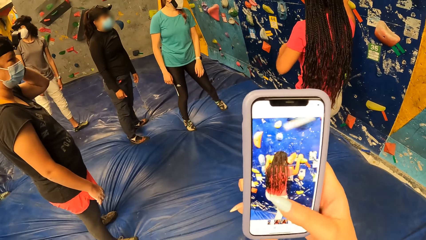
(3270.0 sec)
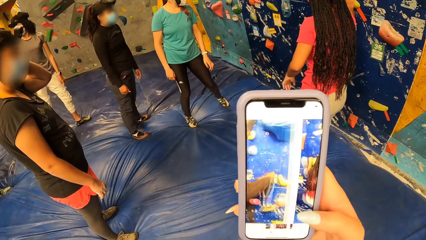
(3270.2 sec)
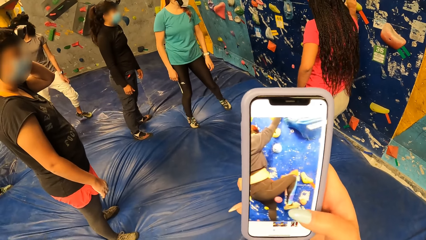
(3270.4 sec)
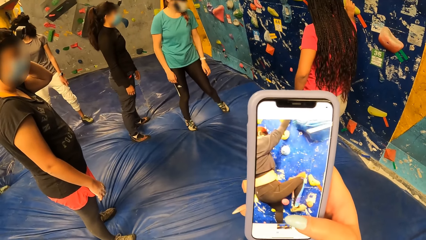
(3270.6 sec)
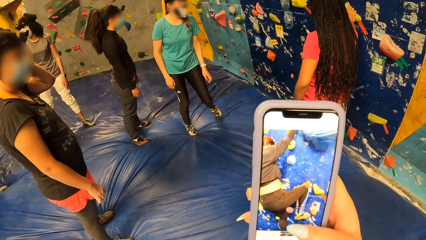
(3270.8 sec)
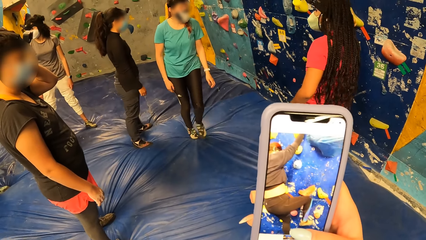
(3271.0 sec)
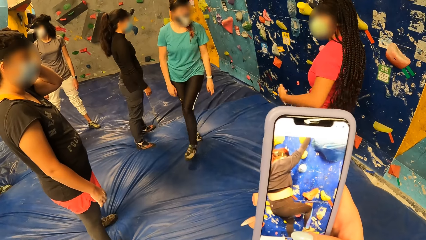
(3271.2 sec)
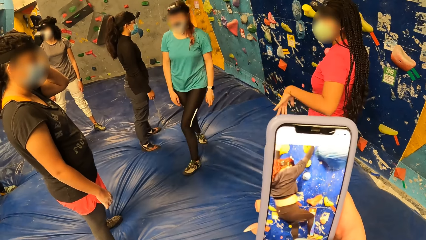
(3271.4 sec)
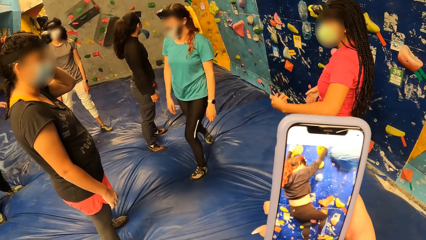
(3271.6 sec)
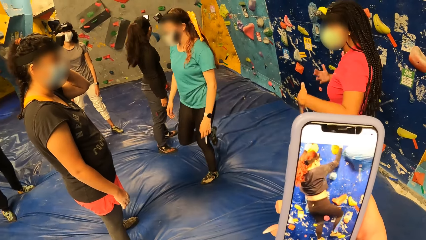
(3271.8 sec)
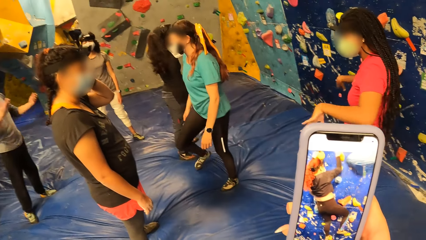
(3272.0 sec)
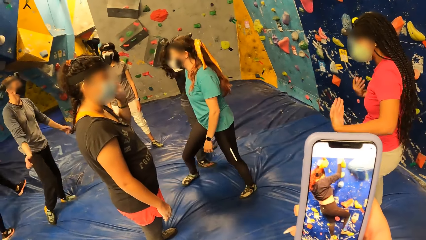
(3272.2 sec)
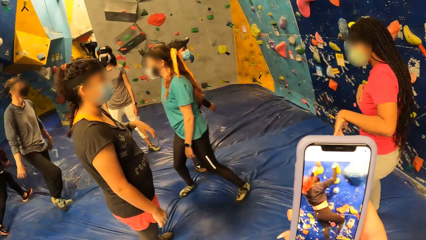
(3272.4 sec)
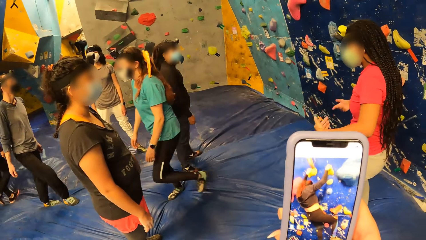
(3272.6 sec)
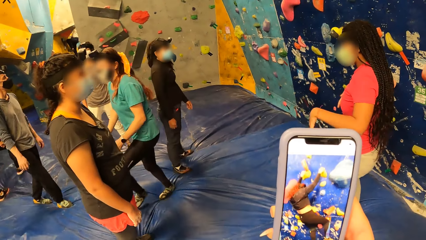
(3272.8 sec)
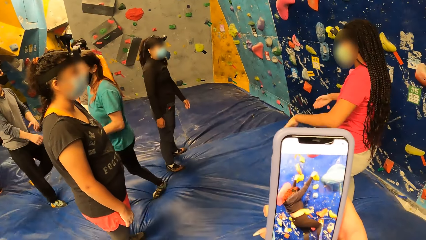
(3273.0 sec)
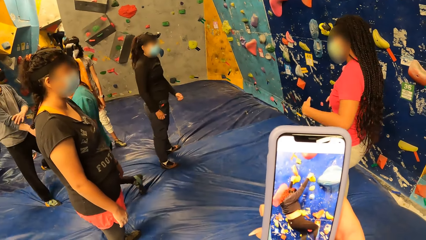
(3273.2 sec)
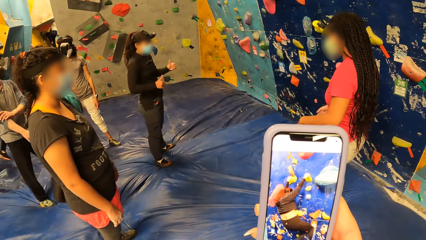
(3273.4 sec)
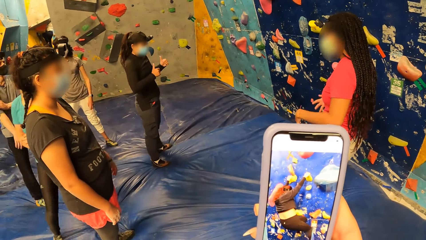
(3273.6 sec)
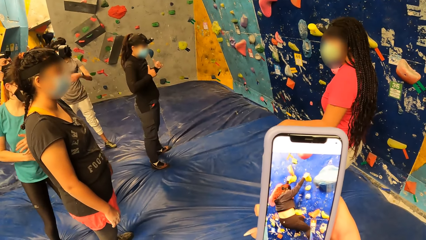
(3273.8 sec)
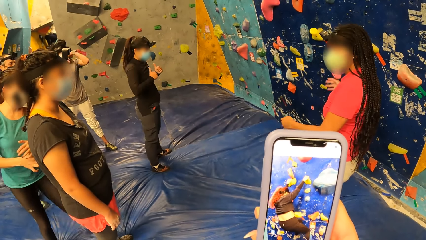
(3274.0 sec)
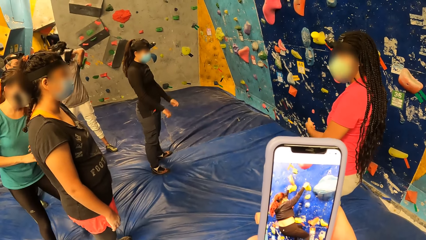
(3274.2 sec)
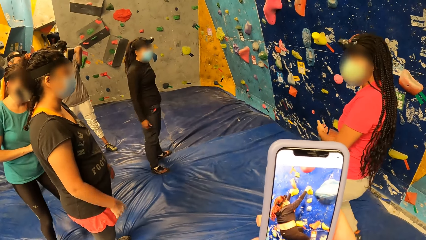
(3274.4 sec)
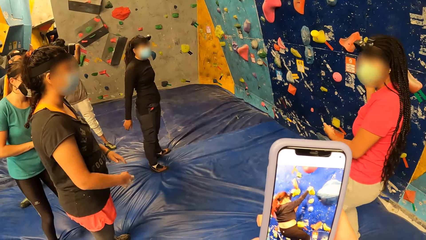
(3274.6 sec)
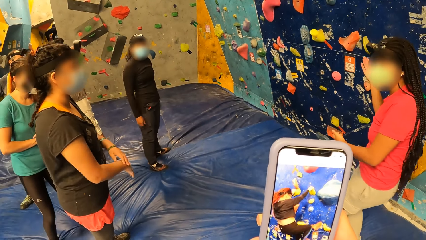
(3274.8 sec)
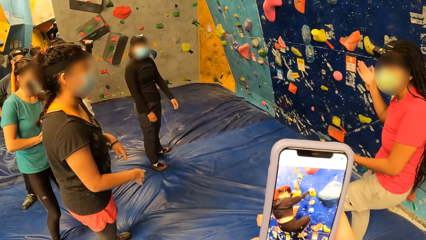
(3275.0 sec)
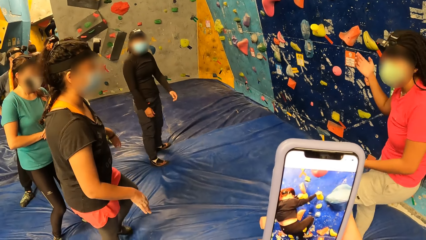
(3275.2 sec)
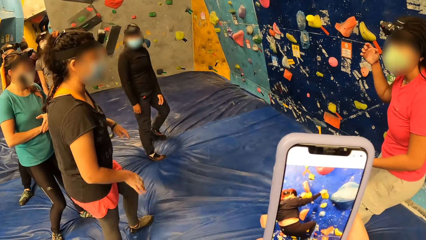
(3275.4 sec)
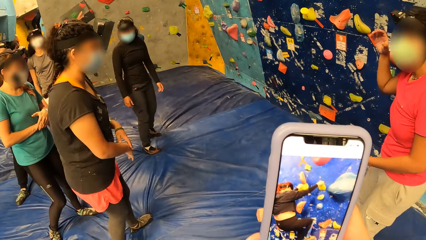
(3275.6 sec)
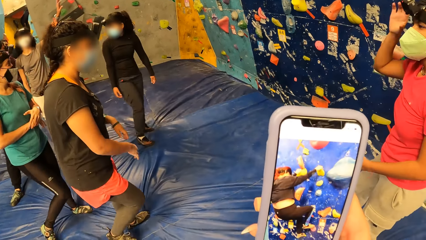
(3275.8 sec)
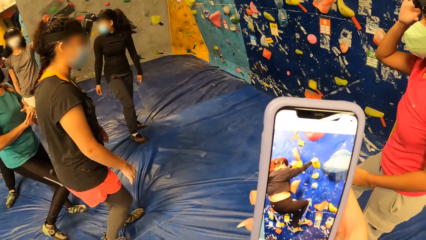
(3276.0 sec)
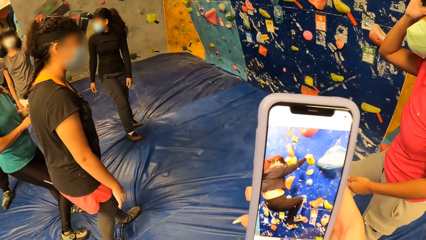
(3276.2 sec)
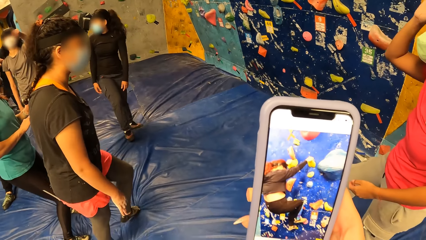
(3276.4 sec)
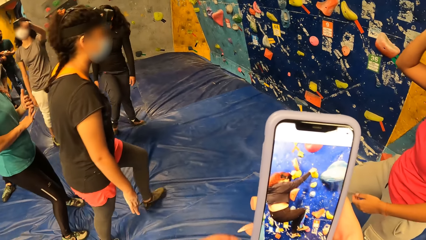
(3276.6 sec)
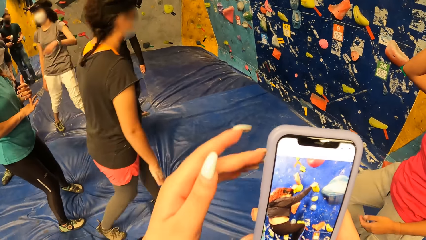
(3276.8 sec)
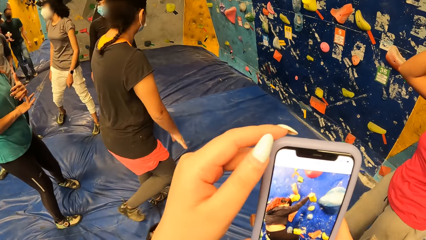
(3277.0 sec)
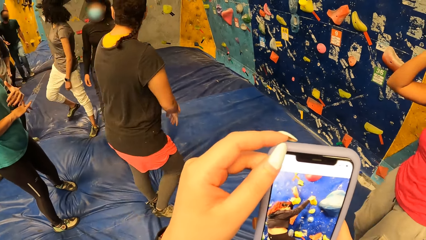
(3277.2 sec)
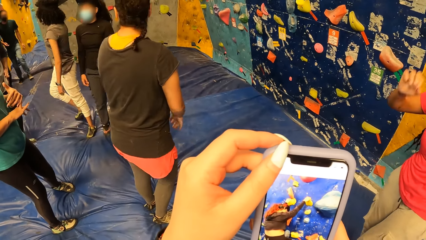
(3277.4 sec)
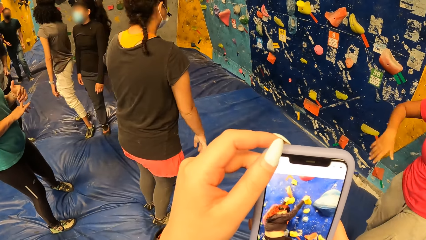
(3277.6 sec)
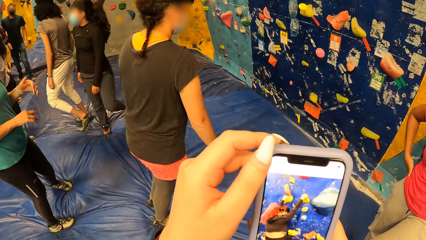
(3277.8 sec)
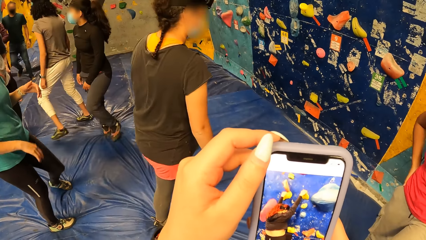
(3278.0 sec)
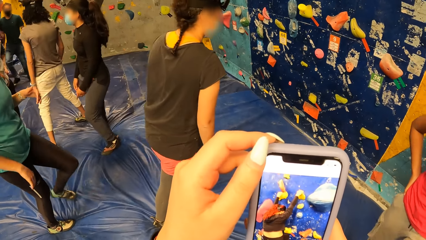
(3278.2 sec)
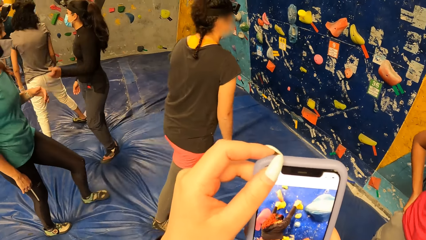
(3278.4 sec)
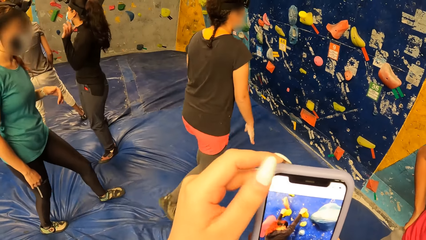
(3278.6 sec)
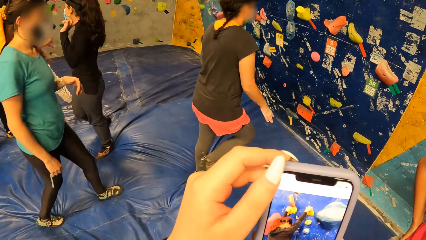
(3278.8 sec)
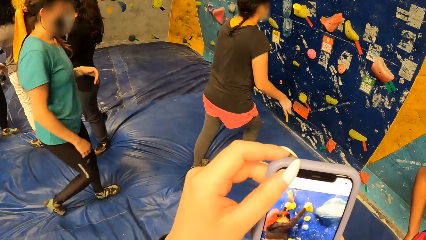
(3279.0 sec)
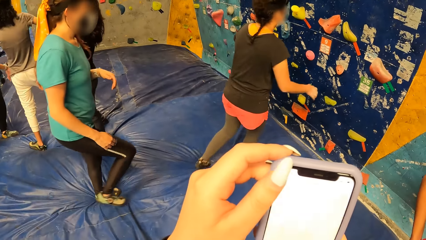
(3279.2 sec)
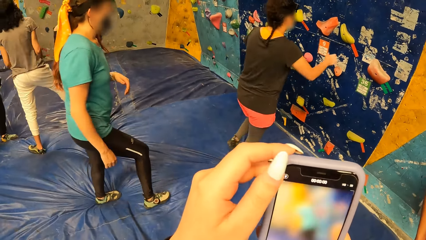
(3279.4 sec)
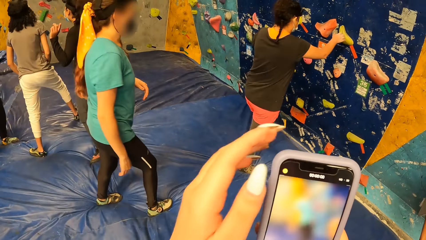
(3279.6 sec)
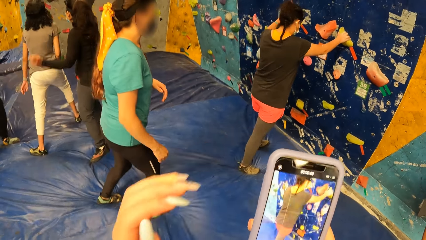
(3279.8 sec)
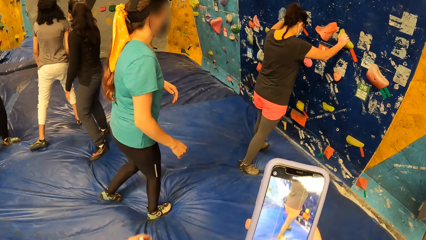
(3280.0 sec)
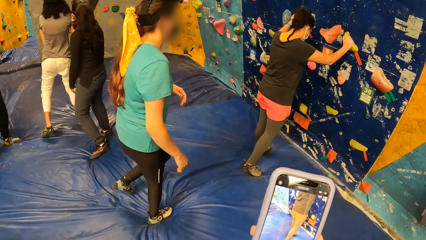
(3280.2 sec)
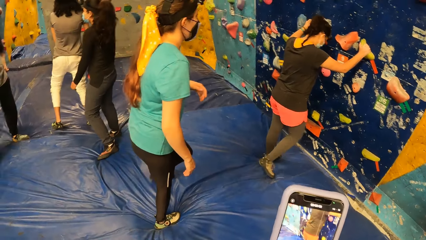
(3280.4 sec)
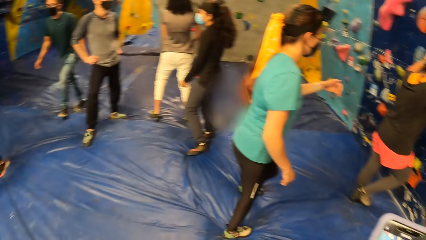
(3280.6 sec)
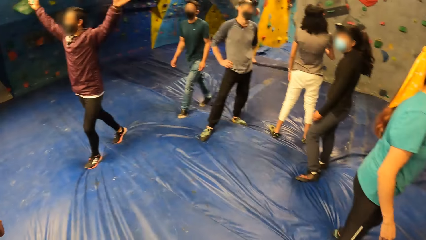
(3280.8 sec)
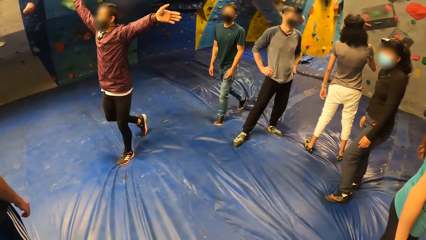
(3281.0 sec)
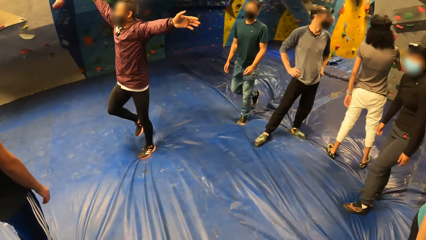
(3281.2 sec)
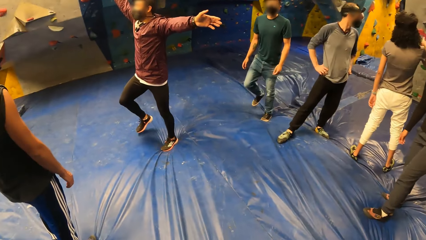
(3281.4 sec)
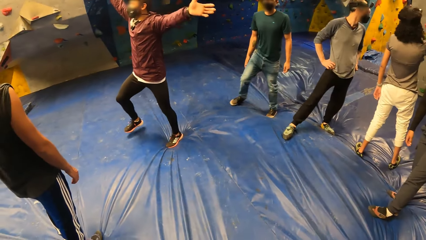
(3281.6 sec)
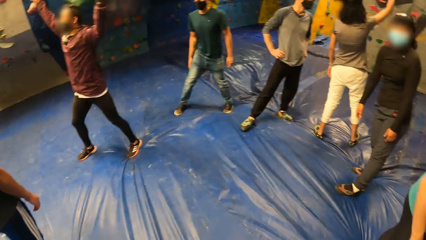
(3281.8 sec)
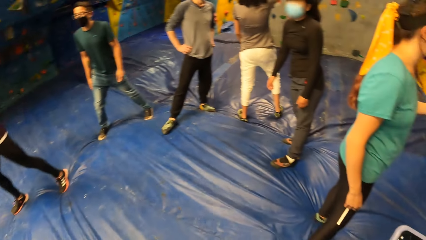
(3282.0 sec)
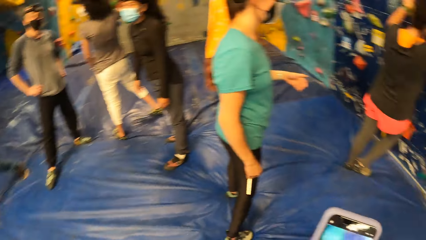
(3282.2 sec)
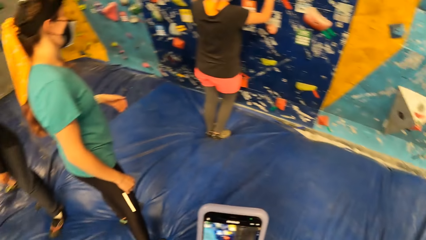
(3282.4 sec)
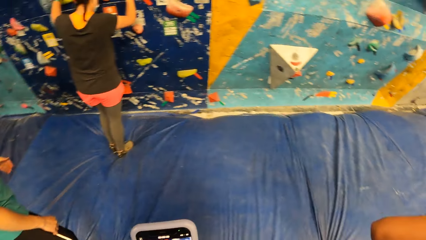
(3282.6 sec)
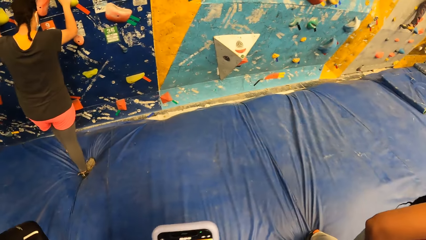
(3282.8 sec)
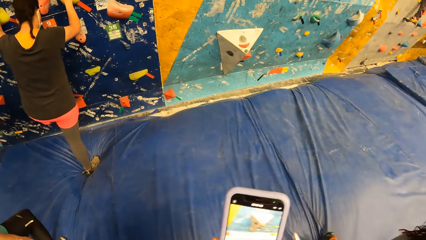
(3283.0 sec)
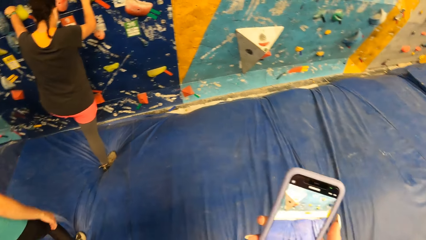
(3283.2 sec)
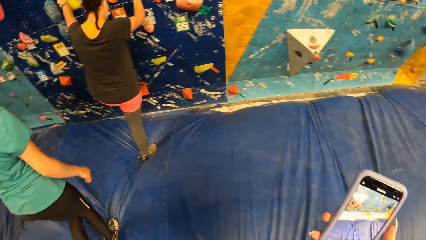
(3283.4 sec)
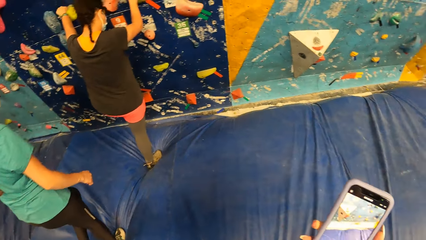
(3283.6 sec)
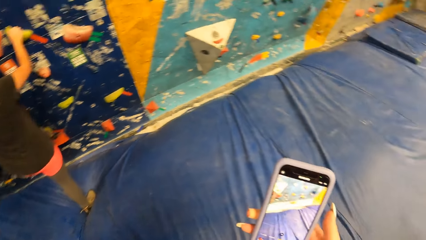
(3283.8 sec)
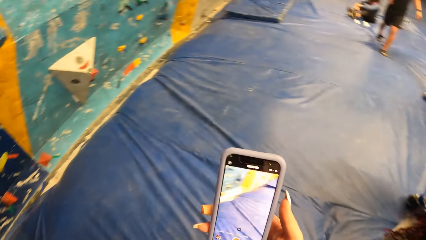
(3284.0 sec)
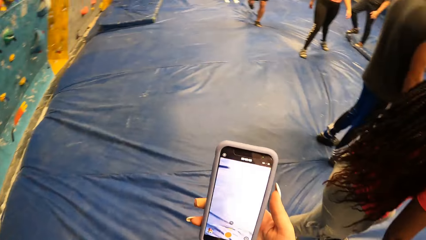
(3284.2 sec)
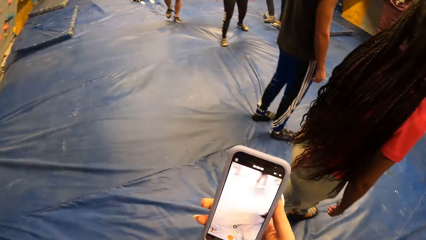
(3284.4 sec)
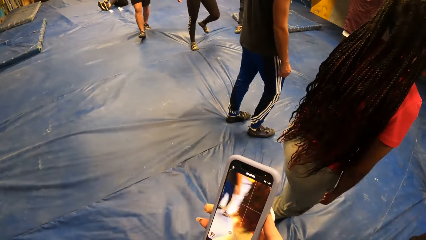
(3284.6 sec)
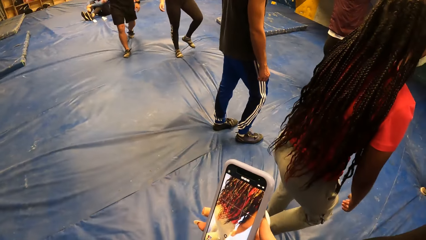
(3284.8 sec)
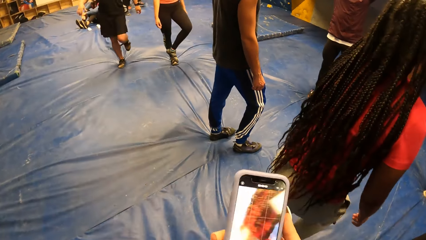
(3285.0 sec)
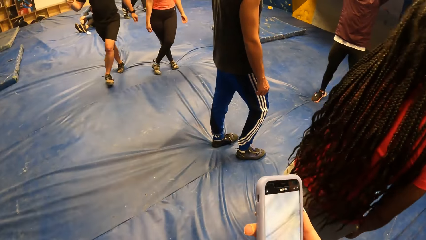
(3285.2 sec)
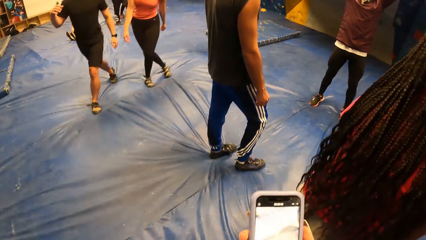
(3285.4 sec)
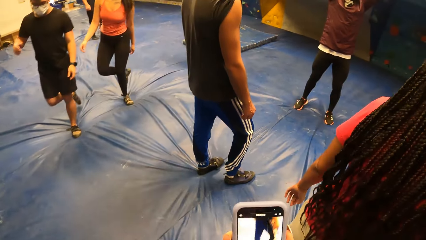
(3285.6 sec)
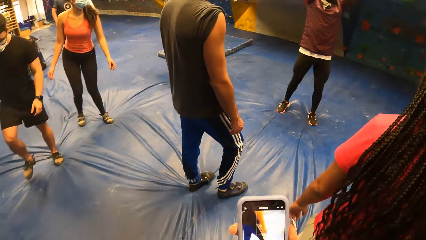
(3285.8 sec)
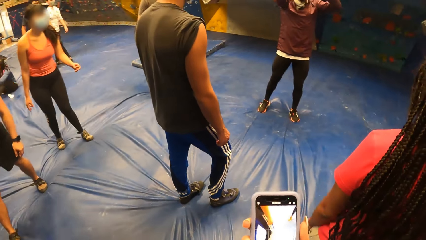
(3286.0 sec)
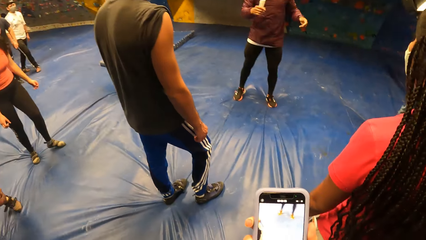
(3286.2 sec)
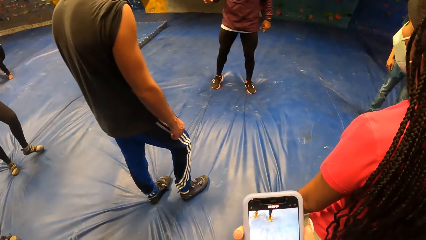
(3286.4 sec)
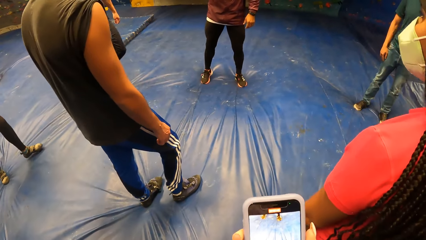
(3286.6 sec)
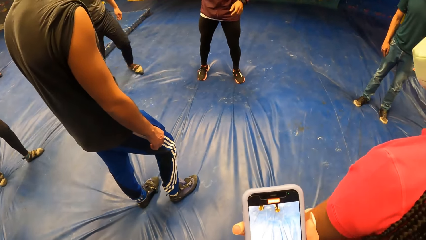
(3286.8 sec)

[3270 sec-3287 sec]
The woman holds the hand hold with her right hand. The camera wearer stares at the phone. The woman dangles both hands. The woman touches the camera on her head with her right hand. The camera wearer holds the phone with both hands. She presses the phone. She holds the phone with her right hand. She looks around. A man stretches both hands sideways. The camera wearer walks around.
